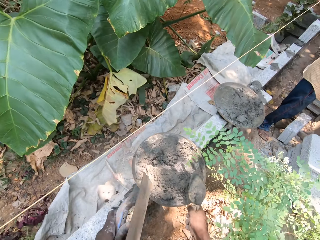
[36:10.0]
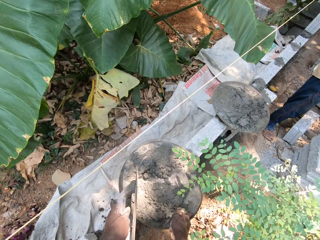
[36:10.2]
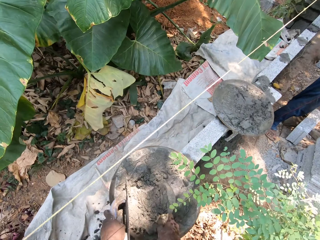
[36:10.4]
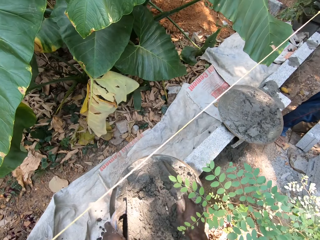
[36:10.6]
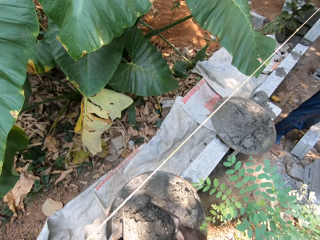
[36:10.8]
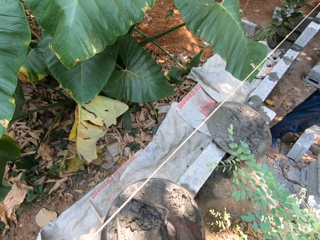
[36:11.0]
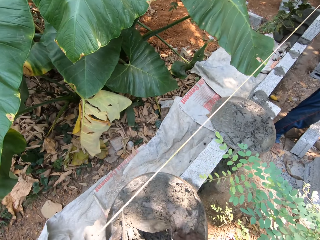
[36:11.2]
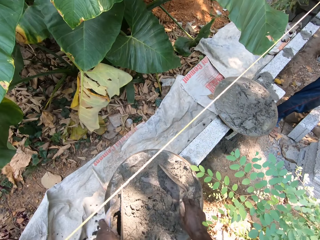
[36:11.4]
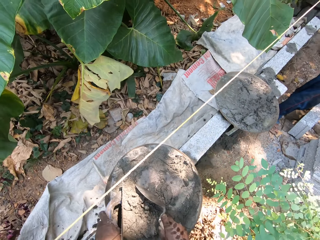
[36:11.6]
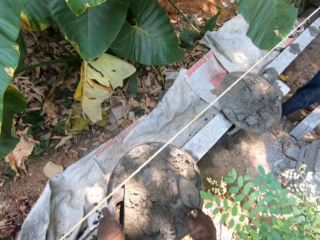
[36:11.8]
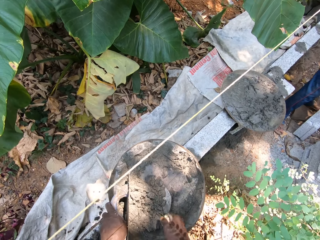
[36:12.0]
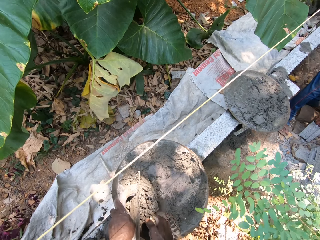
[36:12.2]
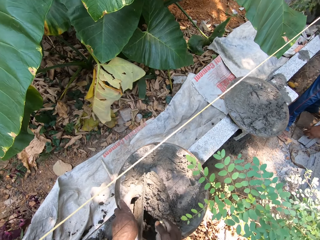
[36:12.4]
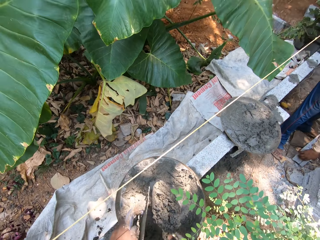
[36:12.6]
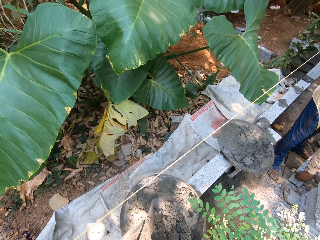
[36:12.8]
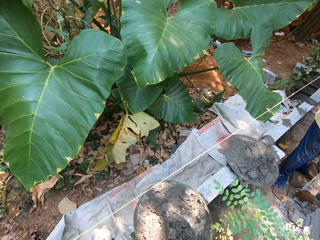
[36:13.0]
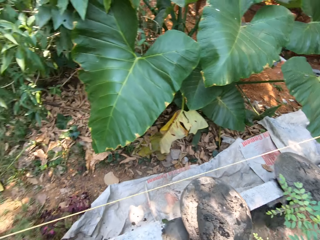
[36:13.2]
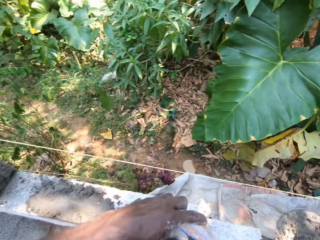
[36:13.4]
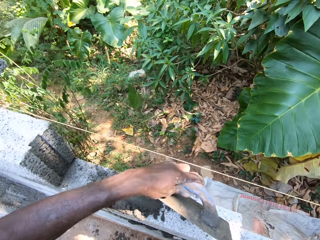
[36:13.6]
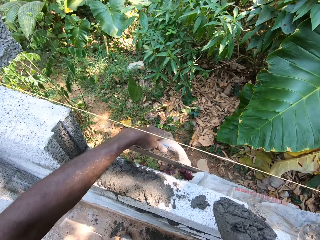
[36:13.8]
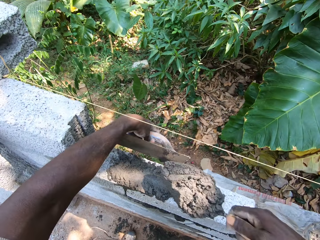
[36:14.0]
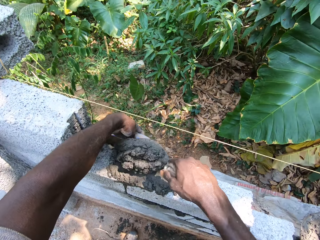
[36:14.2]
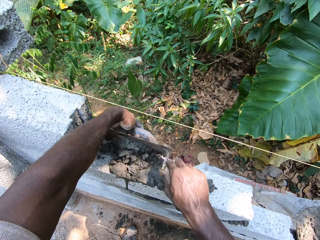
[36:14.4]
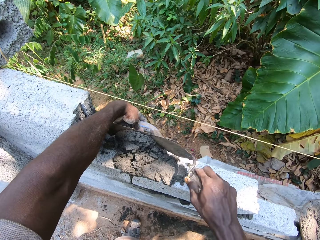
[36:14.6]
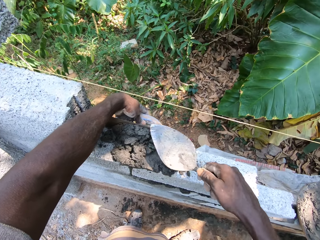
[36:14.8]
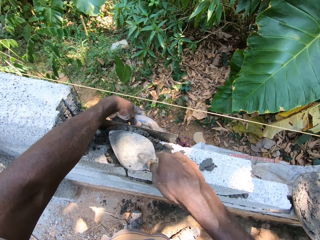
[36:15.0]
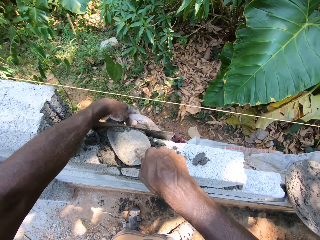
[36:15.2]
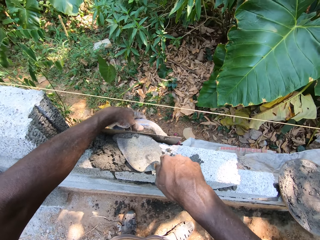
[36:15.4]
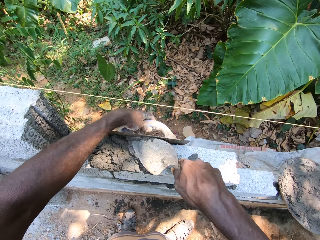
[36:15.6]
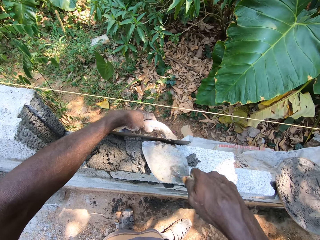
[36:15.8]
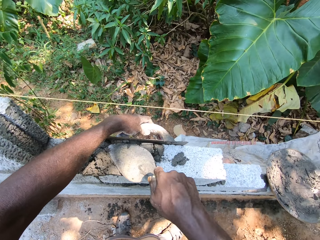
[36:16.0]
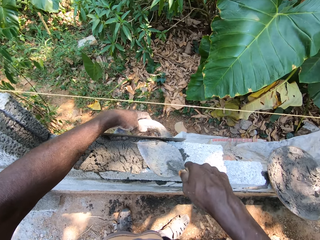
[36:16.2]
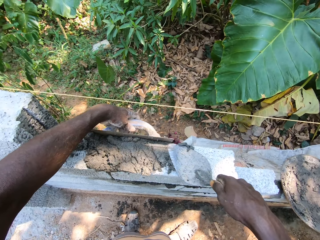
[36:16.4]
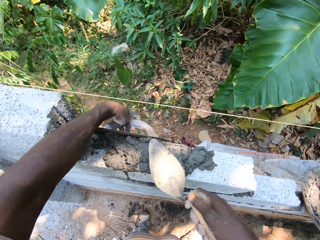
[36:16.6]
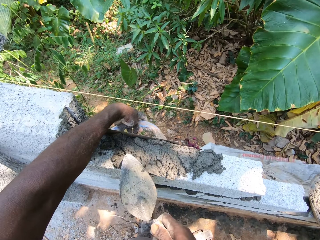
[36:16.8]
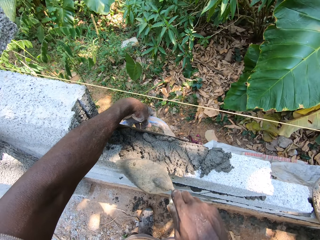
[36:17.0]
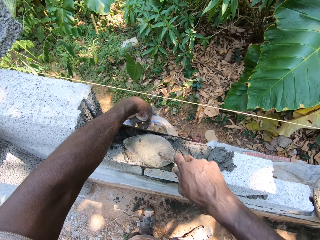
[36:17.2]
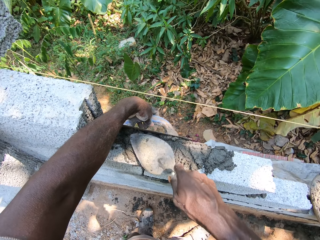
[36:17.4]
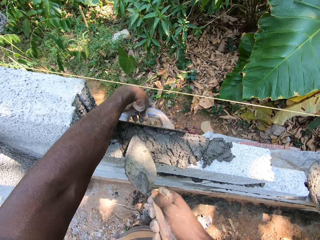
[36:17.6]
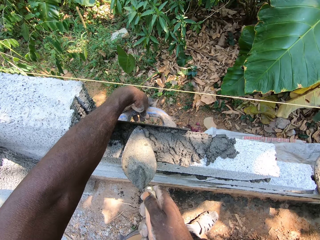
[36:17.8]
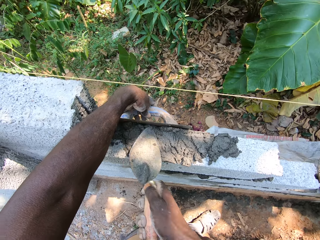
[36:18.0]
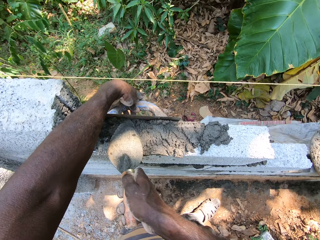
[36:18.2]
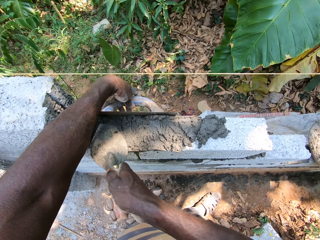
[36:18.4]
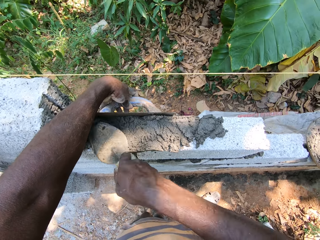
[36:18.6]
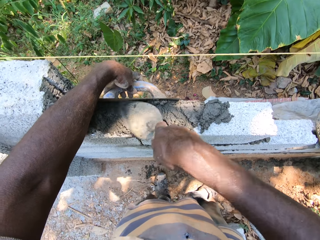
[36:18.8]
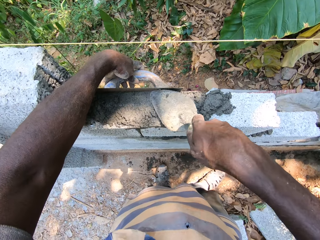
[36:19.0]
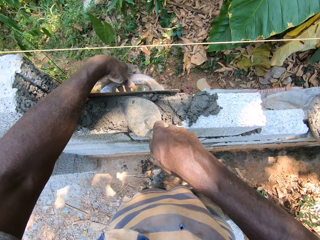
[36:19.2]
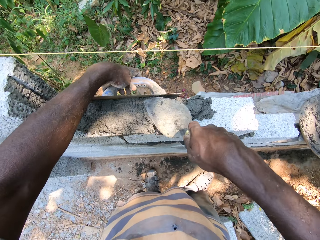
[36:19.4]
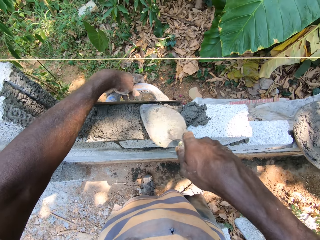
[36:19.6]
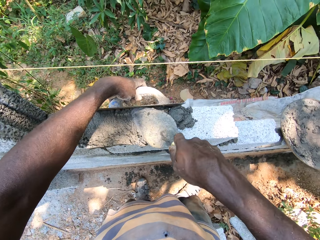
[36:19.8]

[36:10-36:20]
The camera wearer scoops mortar from the aluminum bowl with the brick trowel in his right hand. He mixes the mortar. He places the plastering trowel in his left hand onto the wall. He pours the mortar onto the wall. He smoothens the mortar onto the wall with the plastering trowel in his left hand. He smoothens the mortar onto the wall with the brick trowel in his right hand. He spreads the mortar on the brick with the brick trowel in his right hand and the wooden float in his left hand against the brick.

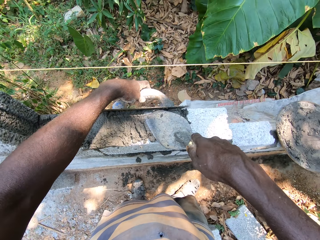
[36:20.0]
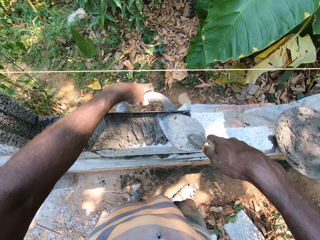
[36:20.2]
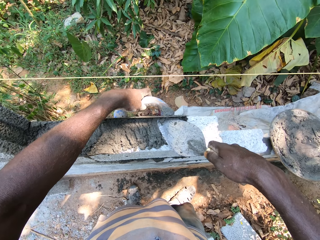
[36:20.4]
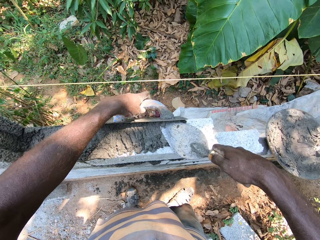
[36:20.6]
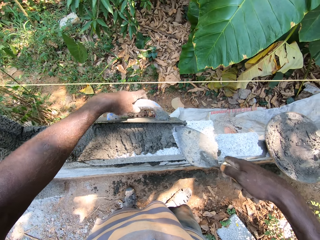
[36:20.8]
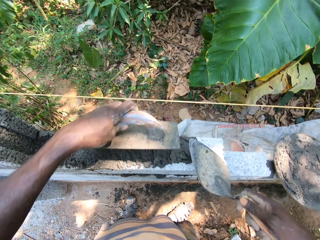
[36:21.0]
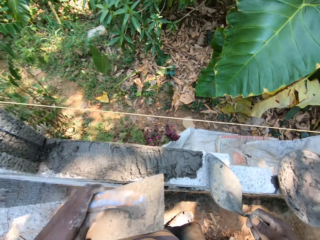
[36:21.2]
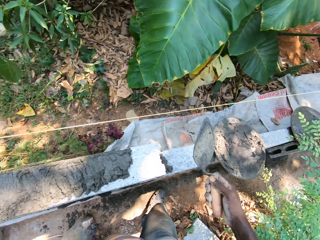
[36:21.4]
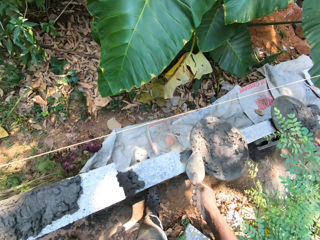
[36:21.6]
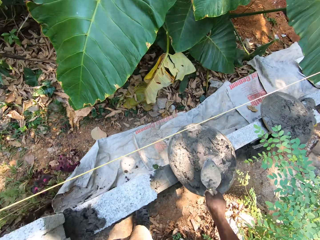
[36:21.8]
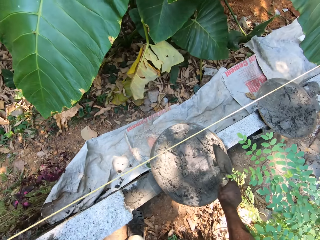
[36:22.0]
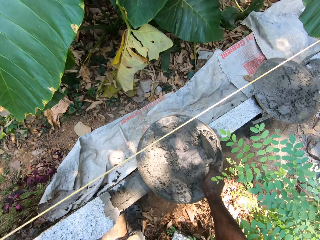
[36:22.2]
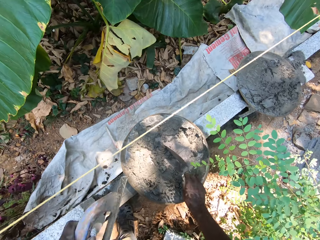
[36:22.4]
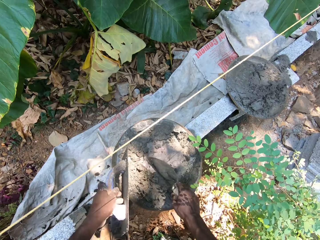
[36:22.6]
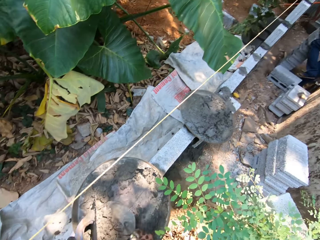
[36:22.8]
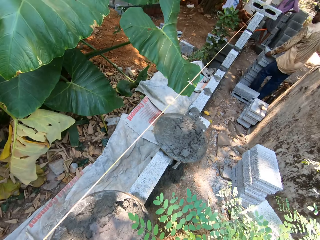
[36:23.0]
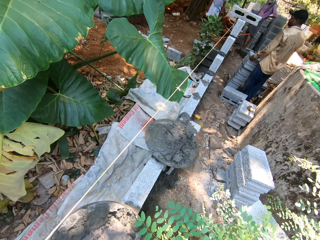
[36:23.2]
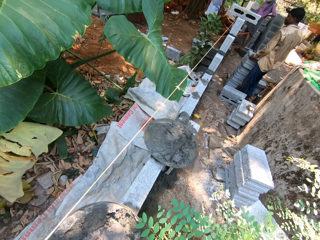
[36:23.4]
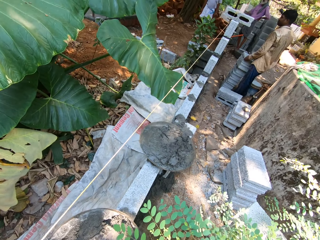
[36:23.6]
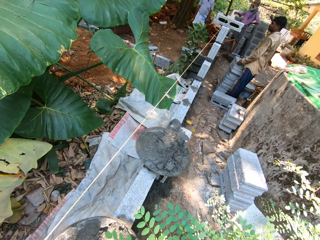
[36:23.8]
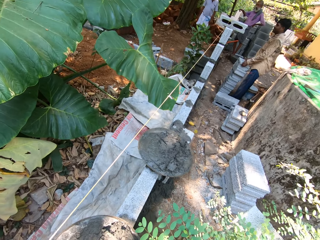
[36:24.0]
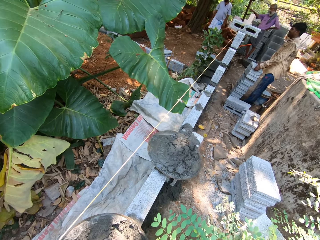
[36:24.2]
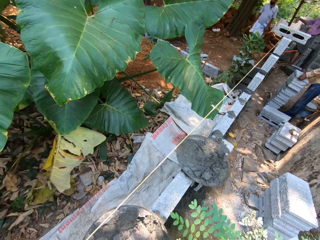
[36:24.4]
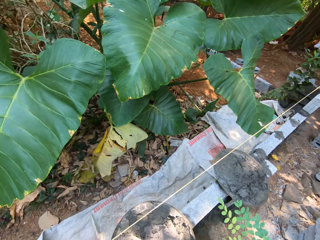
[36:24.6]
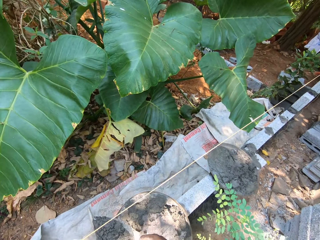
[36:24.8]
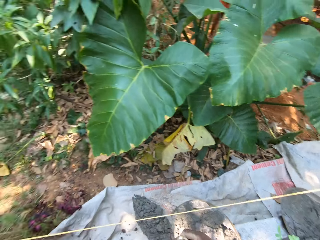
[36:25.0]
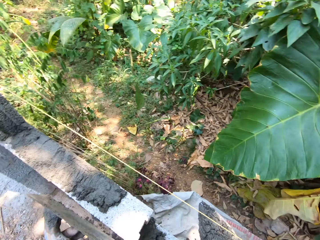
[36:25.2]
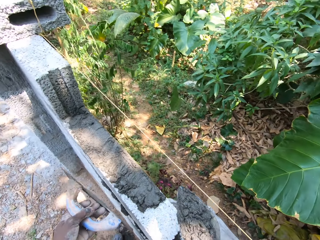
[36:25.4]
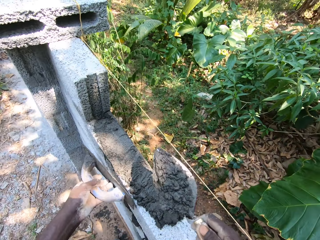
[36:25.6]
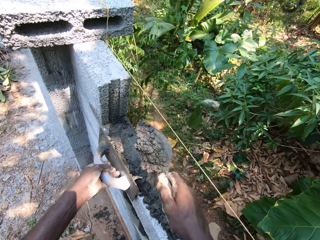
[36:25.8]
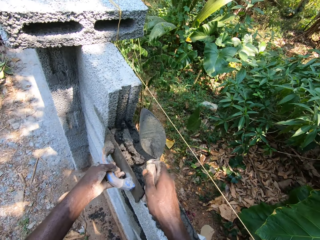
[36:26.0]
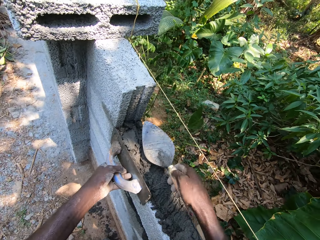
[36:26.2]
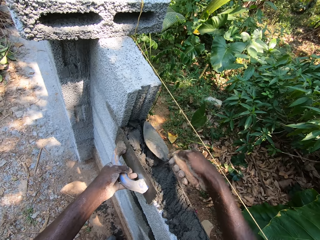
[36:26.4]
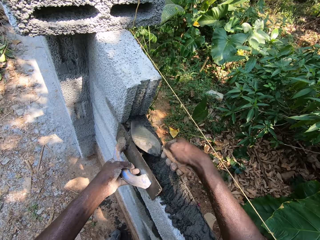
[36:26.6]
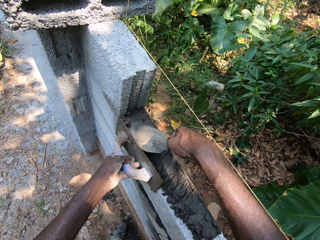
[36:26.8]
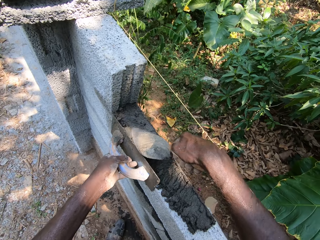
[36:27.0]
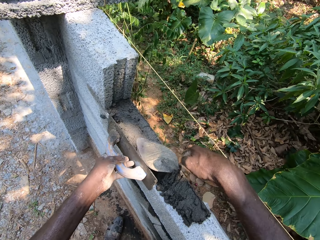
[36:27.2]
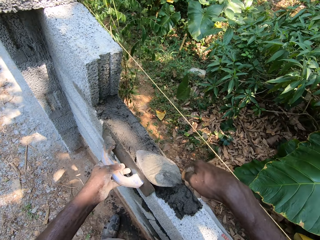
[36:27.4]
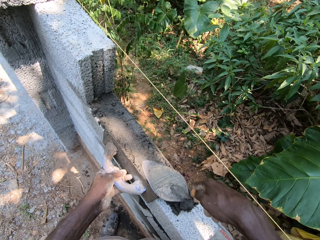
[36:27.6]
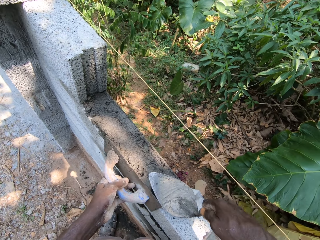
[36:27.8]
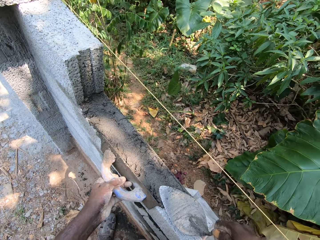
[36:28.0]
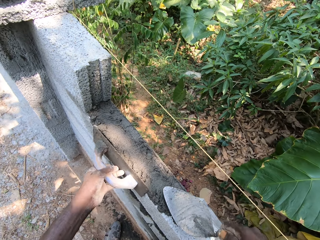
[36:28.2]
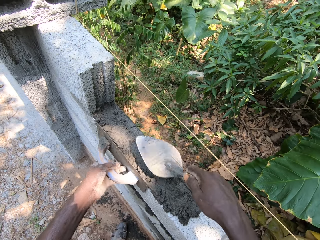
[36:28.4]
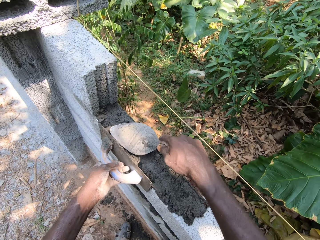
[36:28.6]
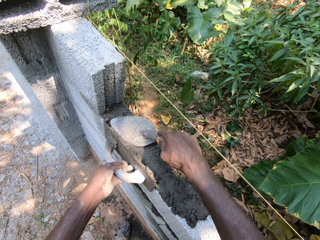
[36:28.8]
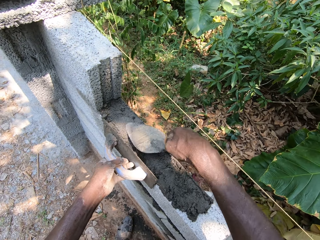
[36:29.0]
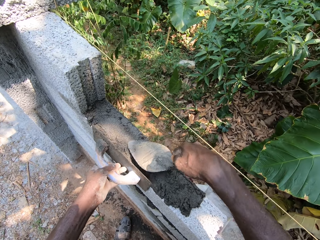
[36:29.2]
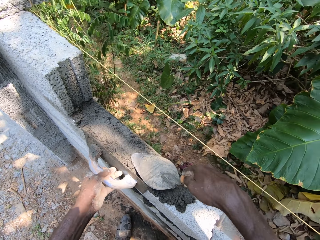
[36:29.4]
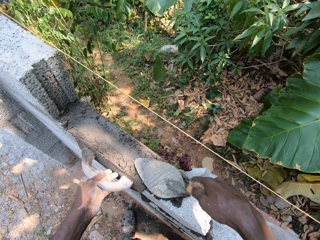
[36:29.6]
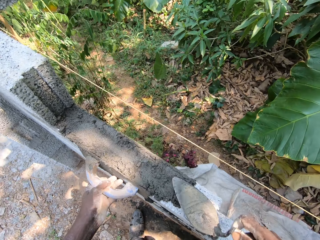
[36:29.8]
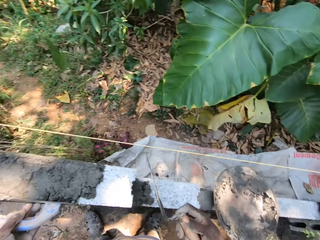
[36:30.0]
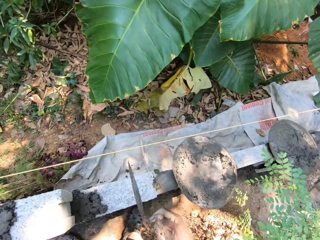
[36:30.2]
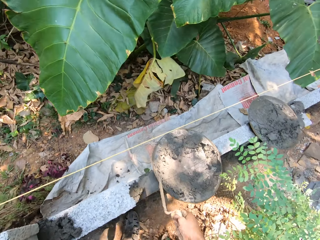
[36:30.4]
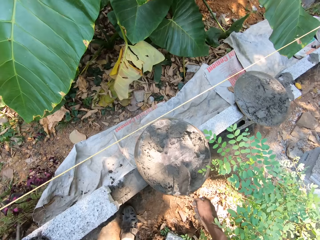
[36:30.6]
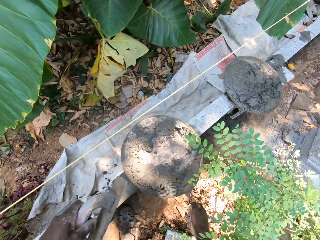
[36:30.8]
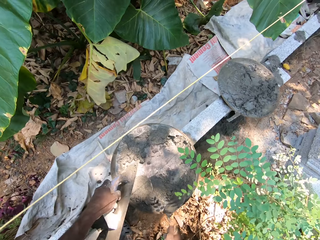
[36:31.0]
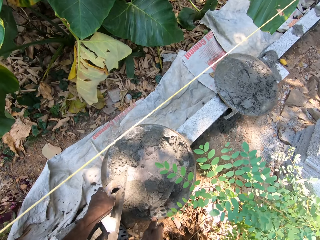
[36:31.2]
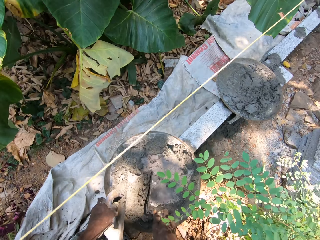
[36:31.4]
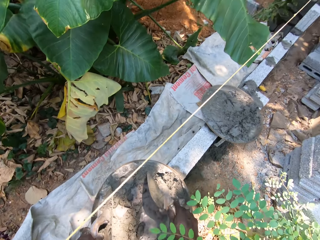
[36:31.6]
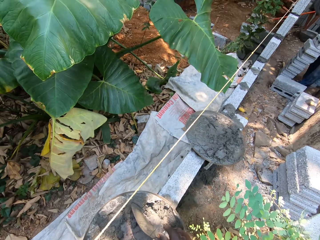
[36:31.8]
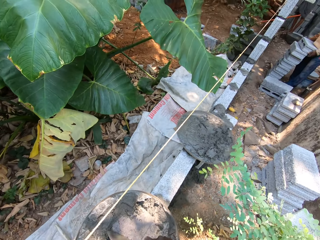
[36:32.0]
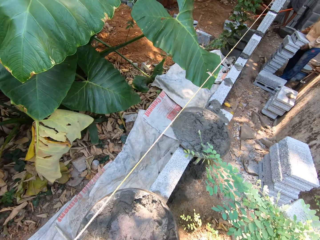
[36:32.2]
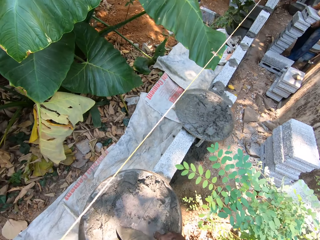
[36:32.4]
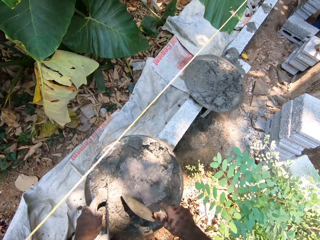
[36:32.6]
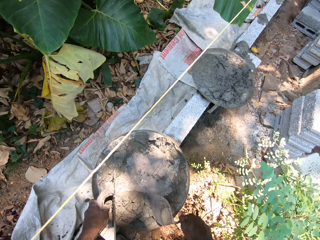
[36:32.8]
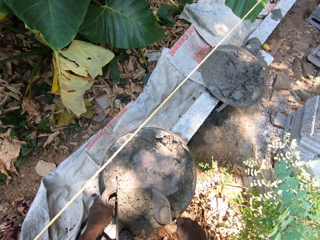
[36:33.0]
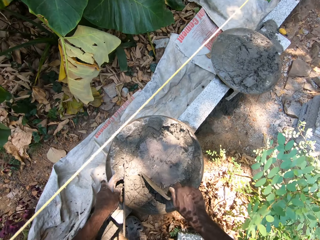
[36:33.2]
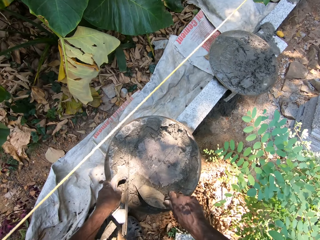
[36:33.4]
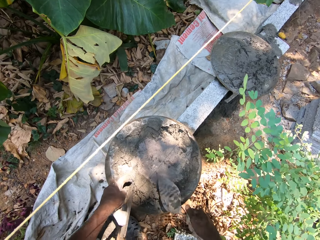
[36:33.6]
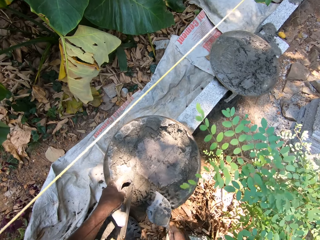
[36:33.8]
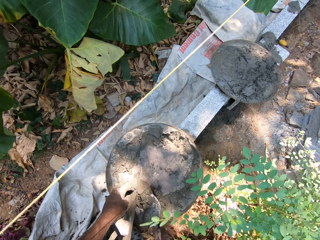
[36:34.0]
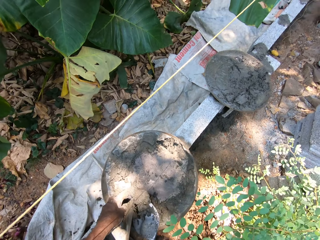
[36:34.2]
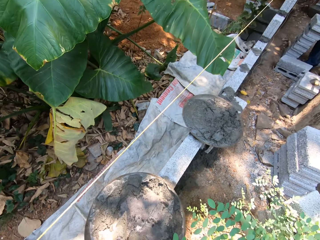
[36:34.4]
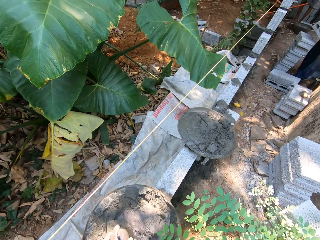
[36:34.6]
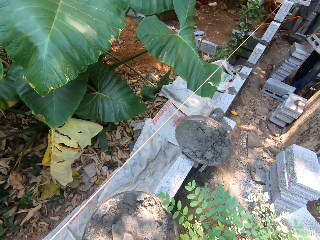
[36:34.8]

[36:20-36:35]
The camera wearer packs mortar in the head pan with the brick trowel in his right hand. A man interacts with another man and a third man. The camera wearer pours the mortar on the brick with the brick trowel in his right hand. He puts sand in between the bricks. He spreads the mortar on the brick with the brick trowel in his right hand and the wooden float in his left hand against the brick. He packs the mortar in the head pan with the brick trowel in his right hand.
